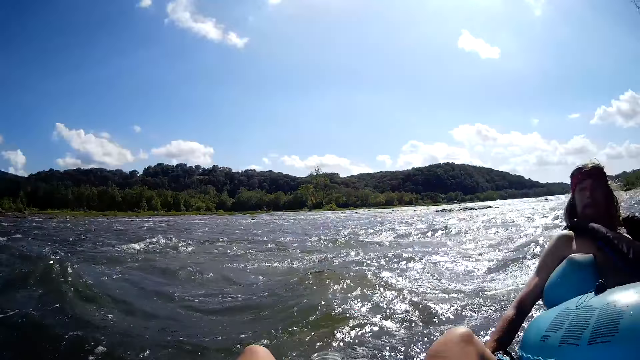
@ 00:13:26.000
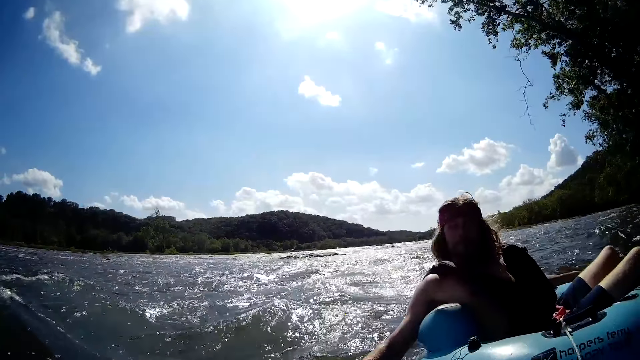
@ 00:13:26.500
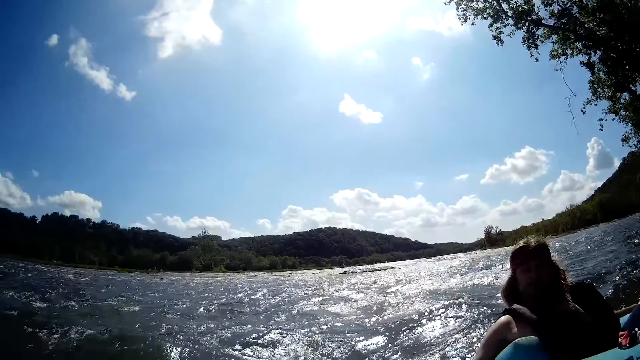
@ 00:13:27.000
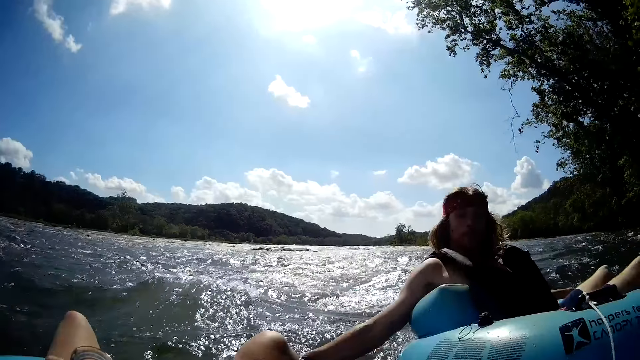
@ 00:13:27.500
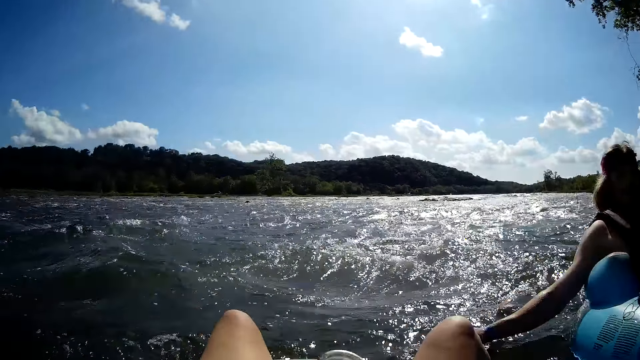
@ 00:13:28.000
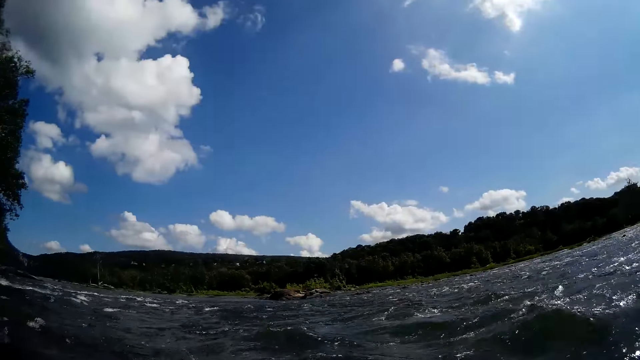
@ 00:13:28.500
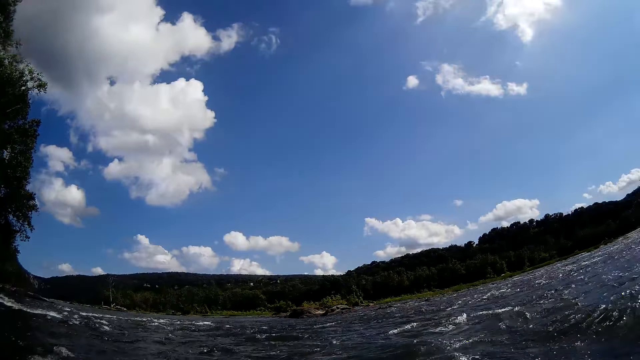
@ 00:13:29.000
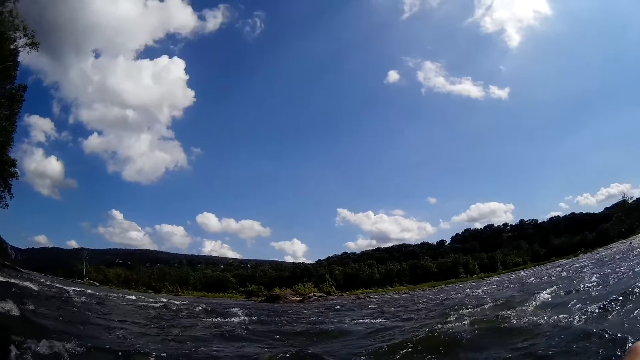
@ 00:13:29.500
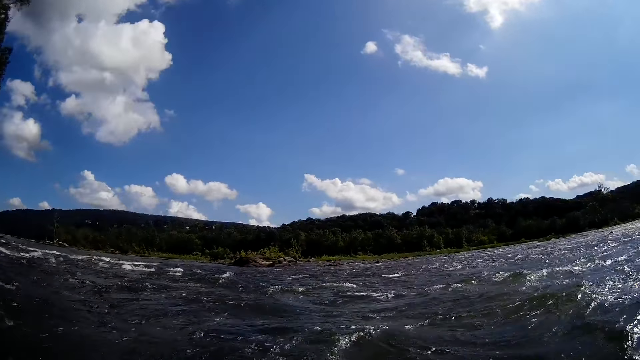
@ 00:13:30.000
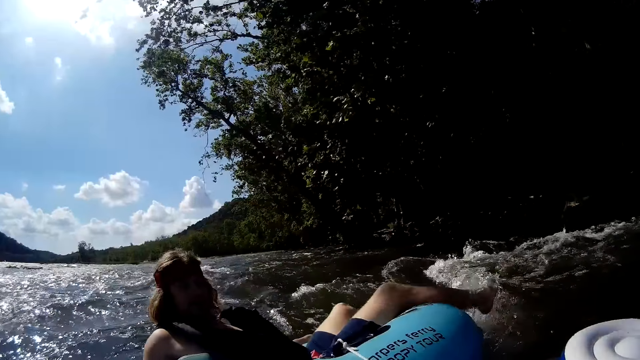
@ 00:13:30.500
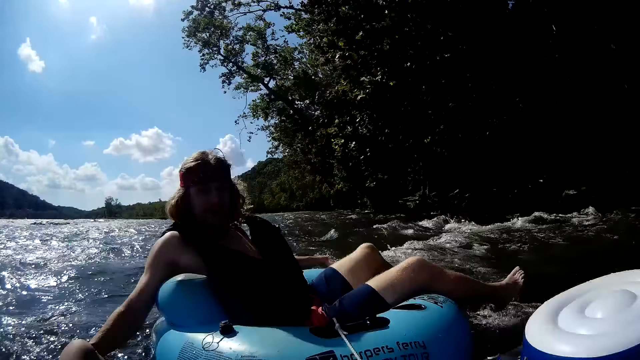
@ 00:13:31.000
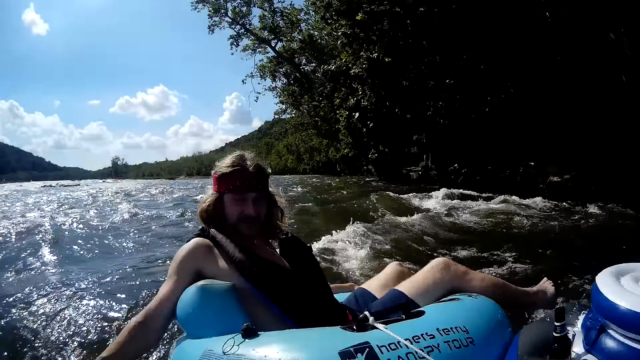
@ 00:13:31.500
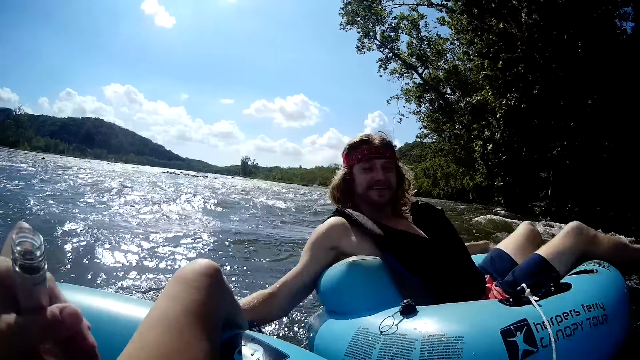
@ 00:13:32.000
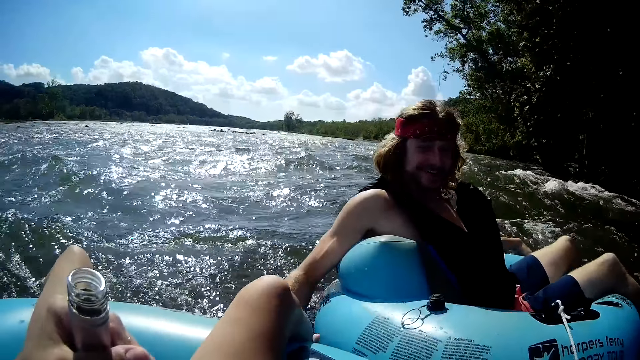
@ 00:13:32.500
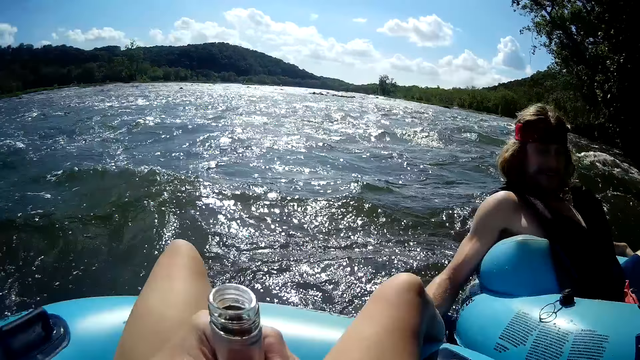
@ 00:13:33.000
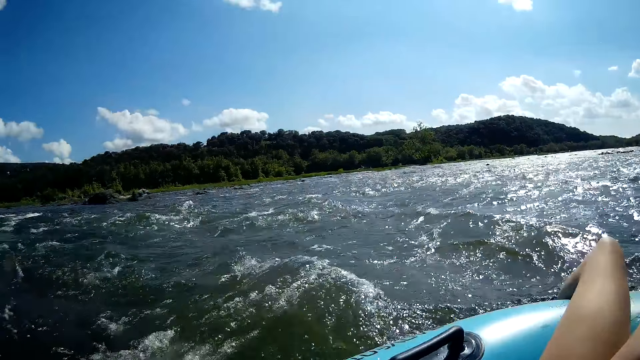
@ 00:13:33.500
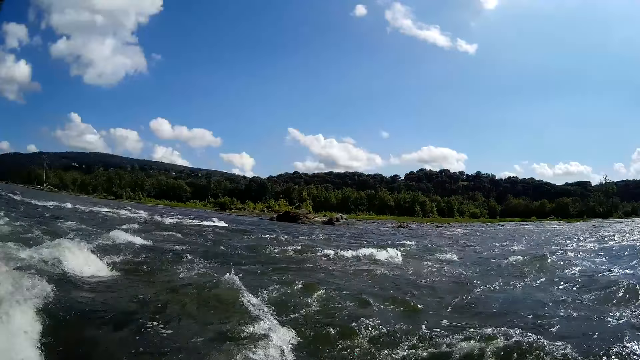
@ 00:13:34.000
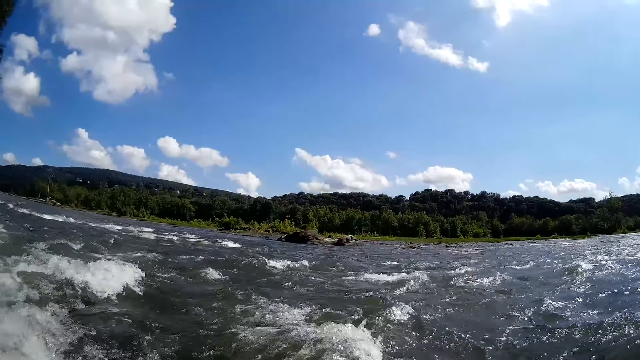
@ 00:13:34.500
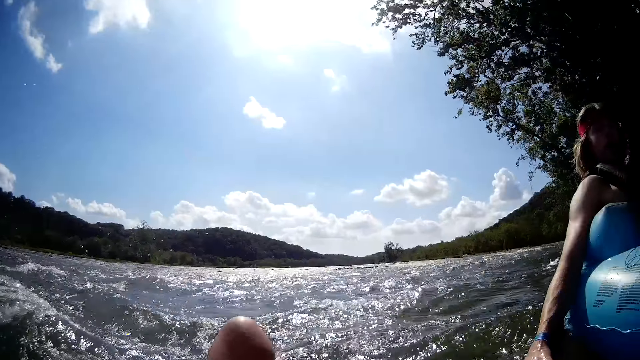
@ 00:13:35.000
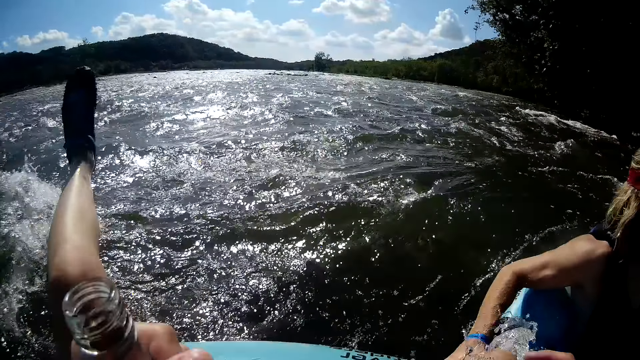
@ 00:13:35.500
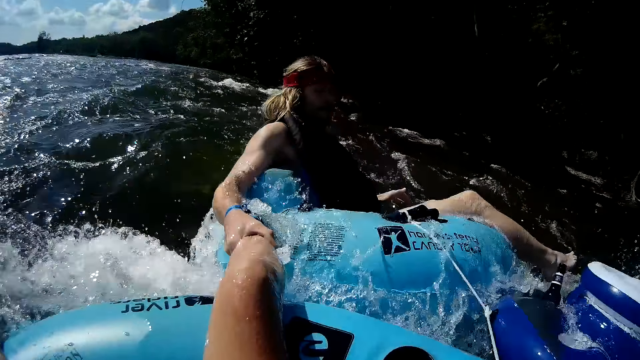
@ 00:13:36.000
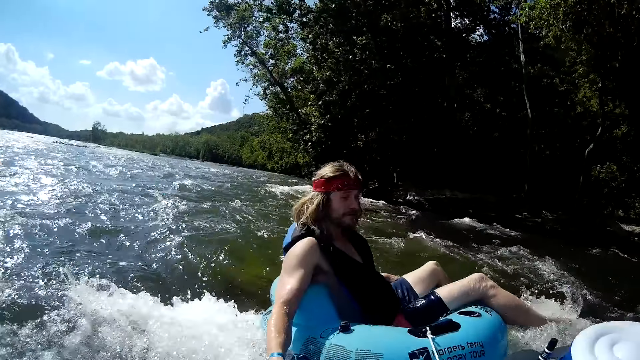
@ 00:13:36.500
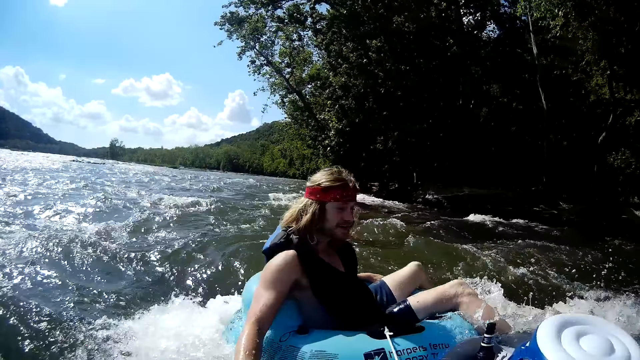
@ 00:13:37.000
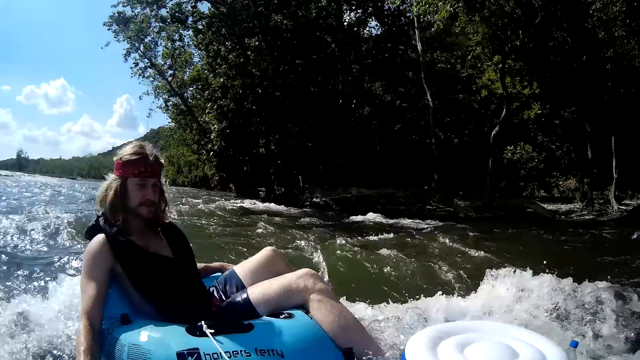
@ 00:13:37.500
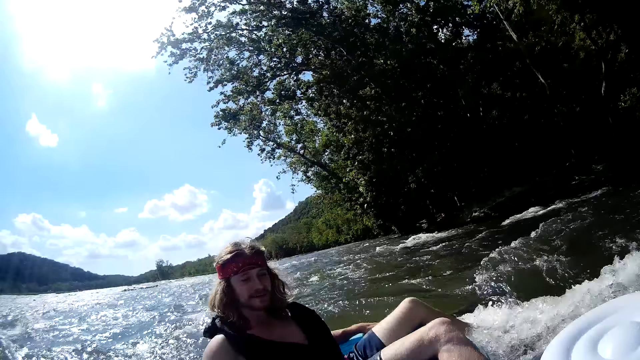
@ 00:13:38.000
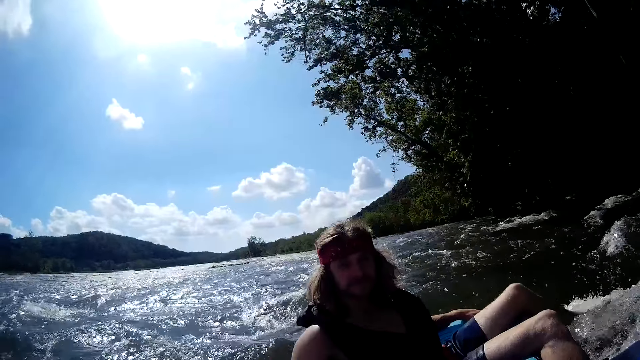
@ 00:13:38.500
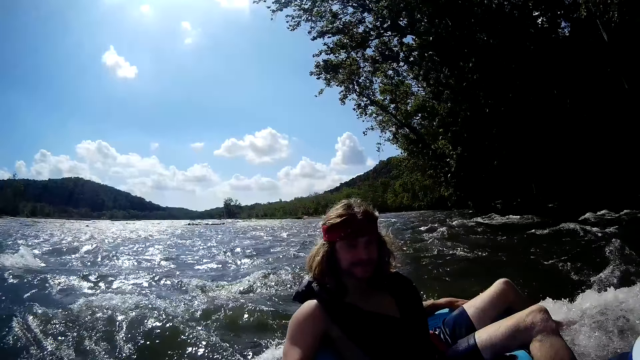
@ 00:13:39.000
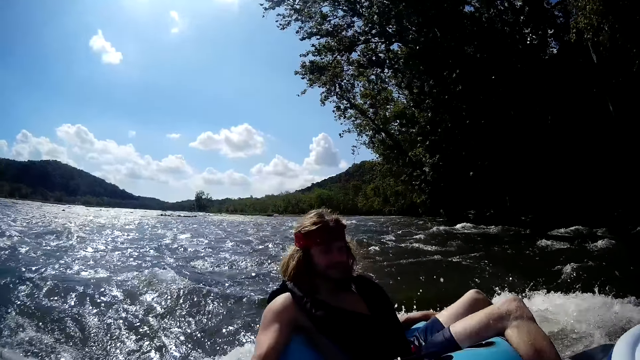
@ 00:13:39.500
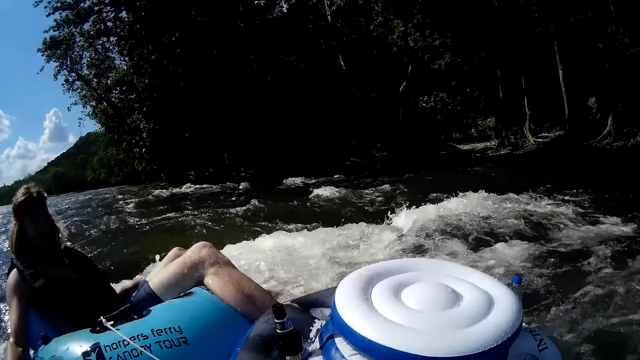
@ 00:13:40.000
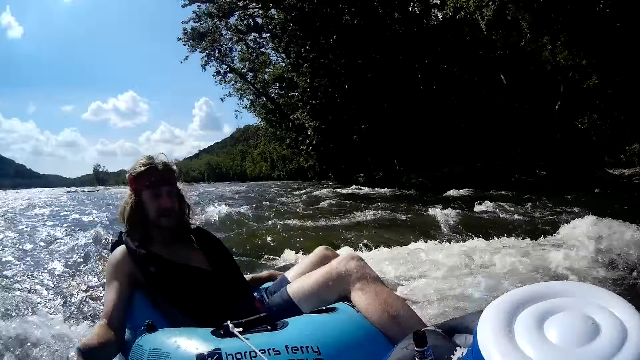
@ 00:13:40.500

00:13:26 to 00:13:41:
The camera wearer looks at a man. They look at the river. They look at the man. They look at the river. The man grabs the right leg of the camera wearer with his right hand. The man holds the camera wearer's leg. The camera wearer floats on water. They stare at the man.

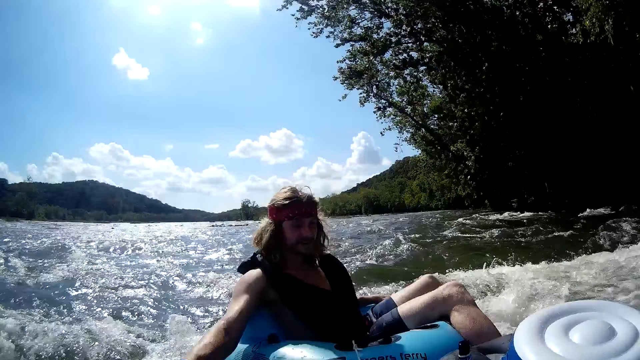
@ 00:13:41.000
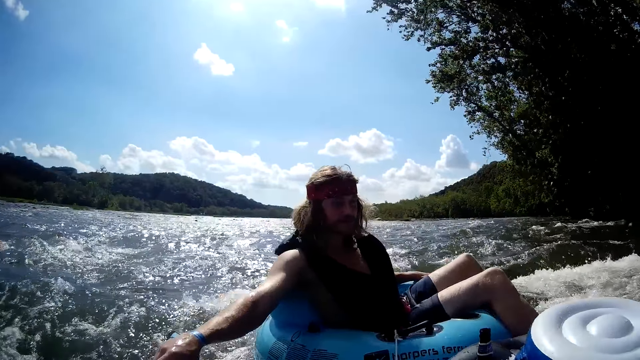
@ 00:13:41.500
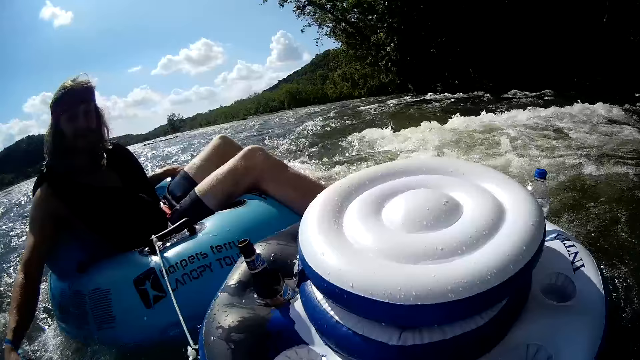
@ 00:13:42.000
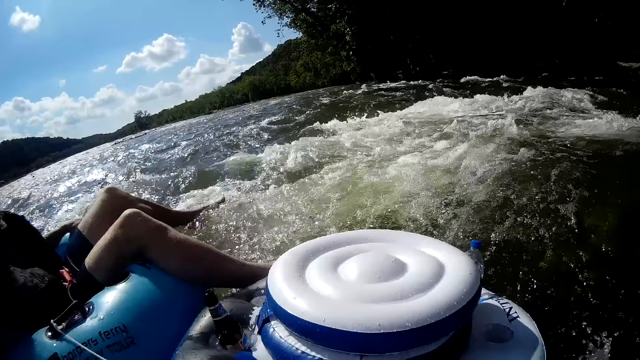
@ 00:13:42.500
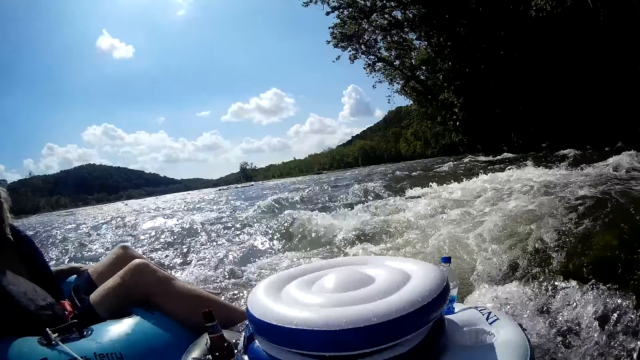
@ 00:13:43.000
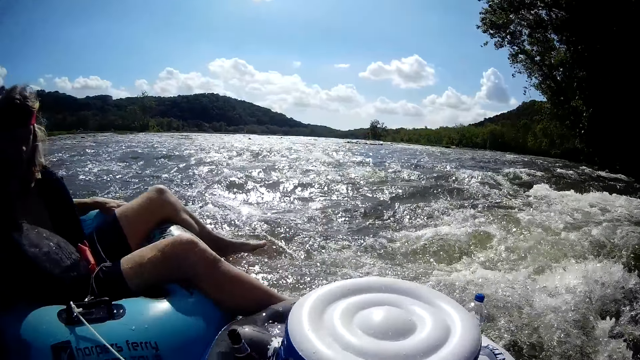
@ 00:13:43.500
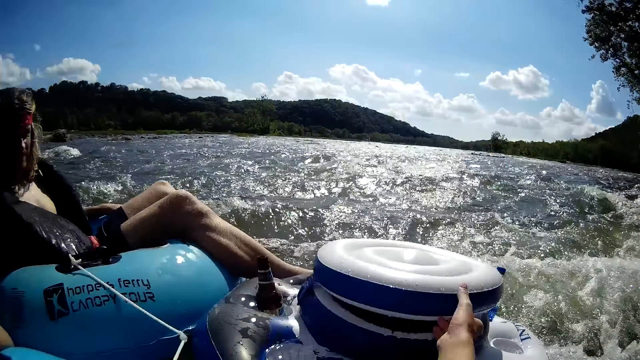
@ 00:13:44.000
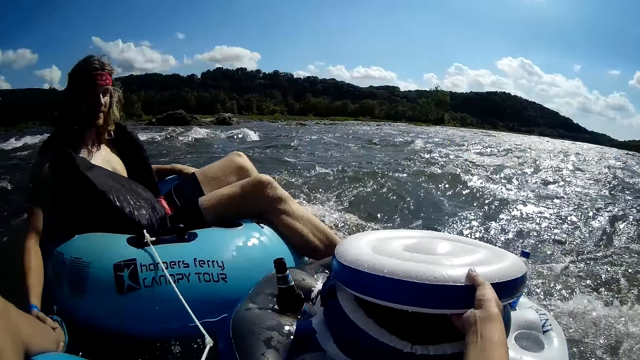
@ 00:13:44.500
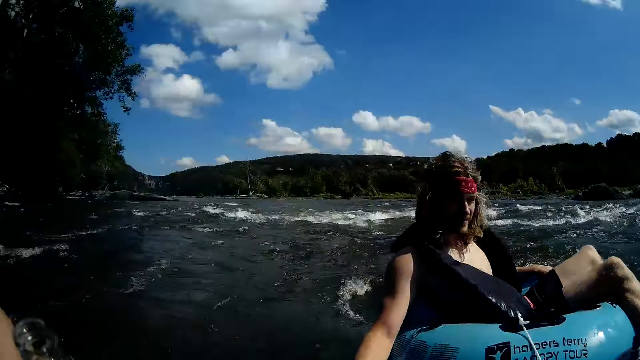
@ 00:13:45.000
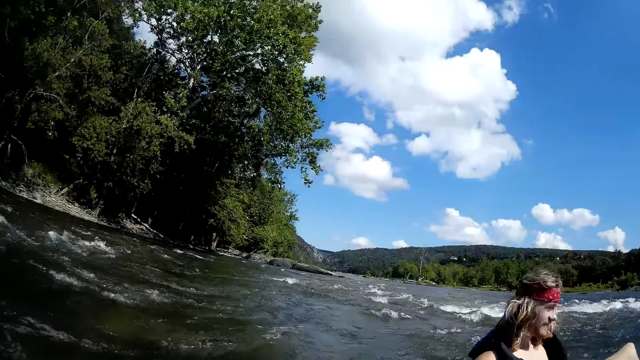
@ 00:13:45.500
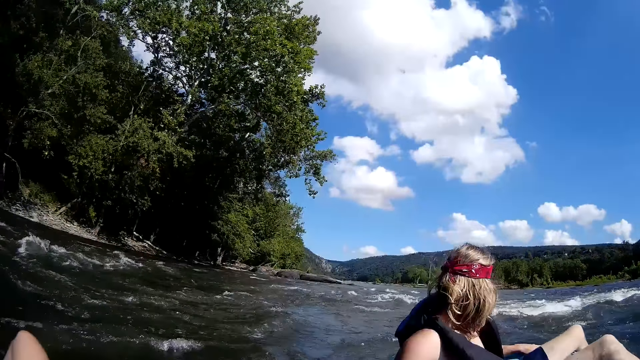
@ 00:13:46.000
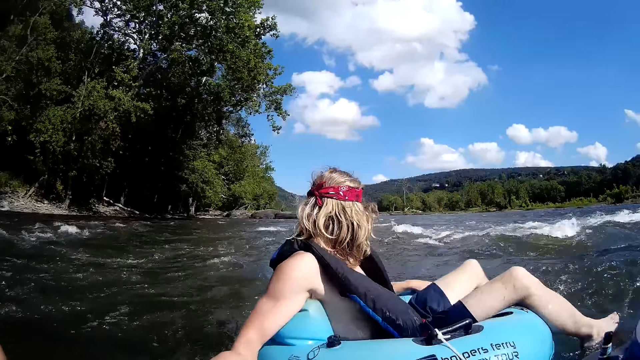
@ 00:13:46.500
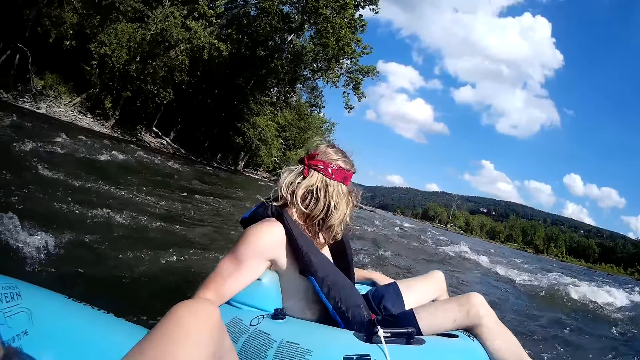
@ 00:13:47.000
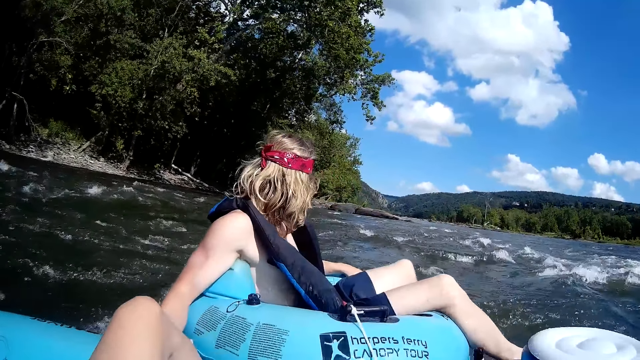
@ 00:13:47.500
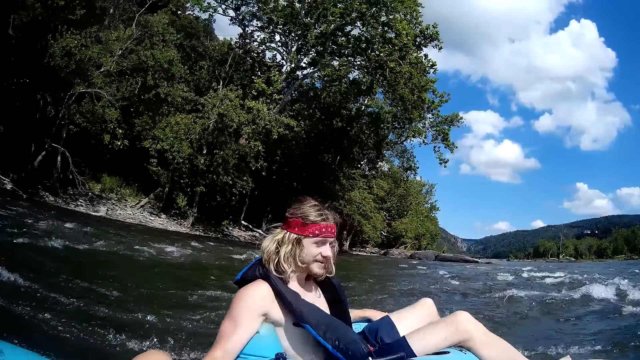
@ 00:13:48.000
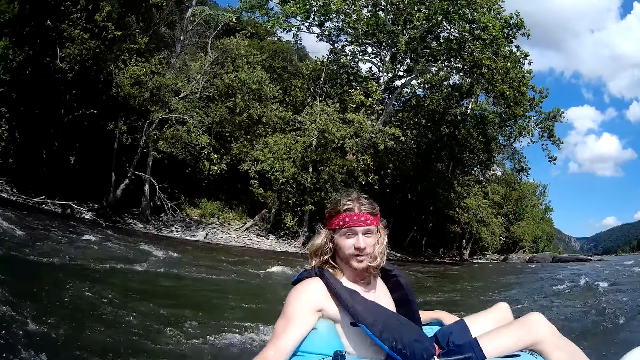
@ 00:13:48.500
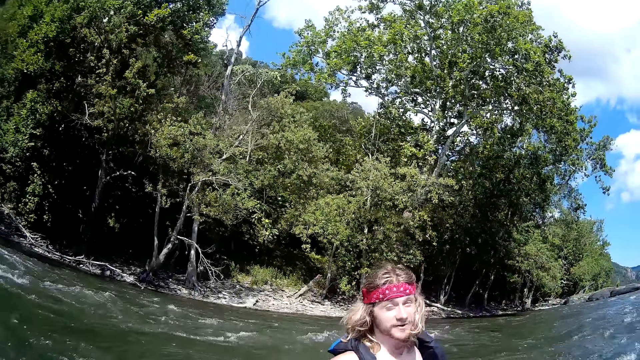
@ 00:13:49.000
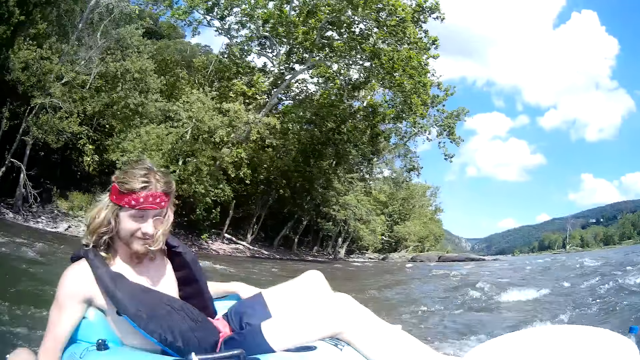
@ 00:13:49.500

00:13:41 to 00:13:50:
The camera wearer floats on water. She opens an inflatable cooler with her right hand.
